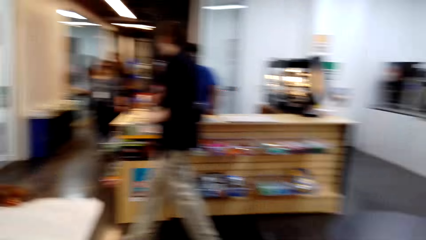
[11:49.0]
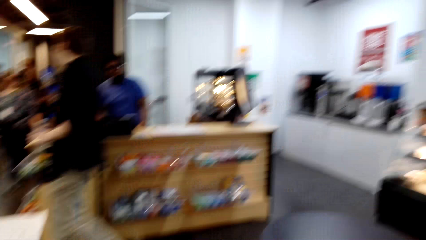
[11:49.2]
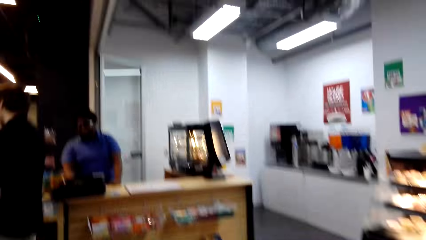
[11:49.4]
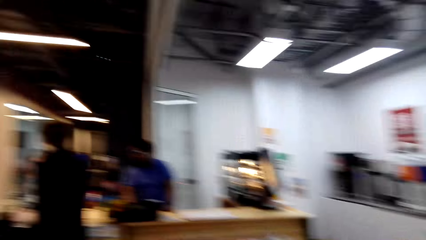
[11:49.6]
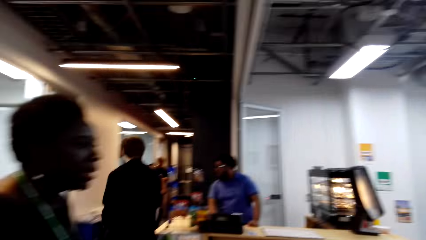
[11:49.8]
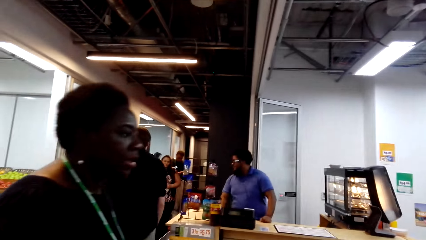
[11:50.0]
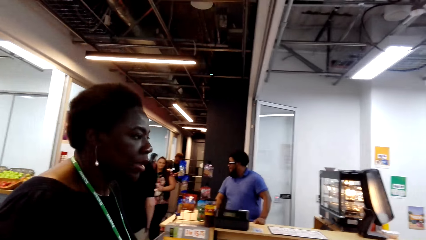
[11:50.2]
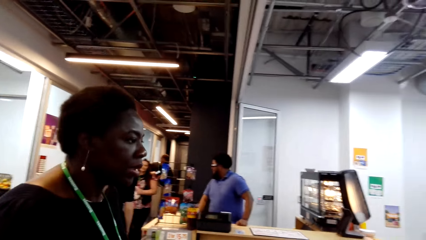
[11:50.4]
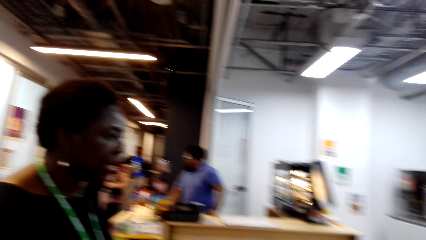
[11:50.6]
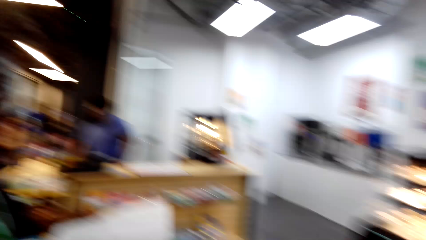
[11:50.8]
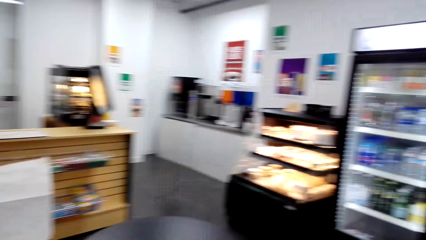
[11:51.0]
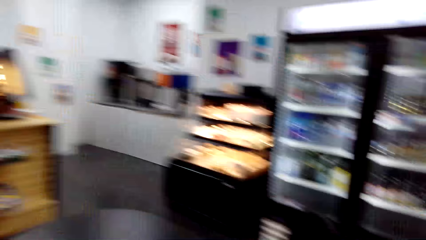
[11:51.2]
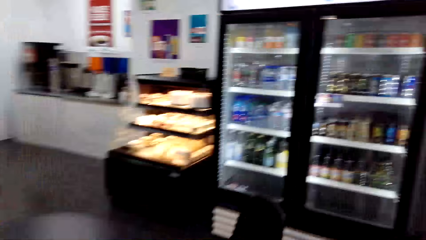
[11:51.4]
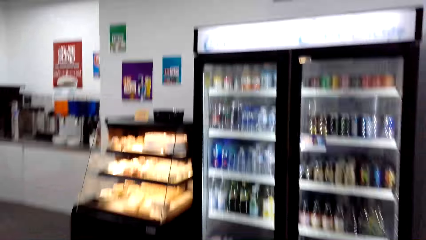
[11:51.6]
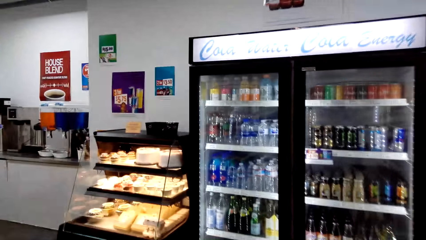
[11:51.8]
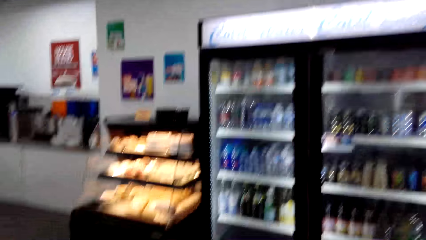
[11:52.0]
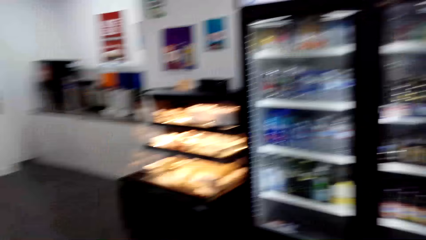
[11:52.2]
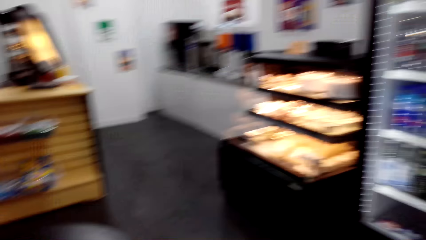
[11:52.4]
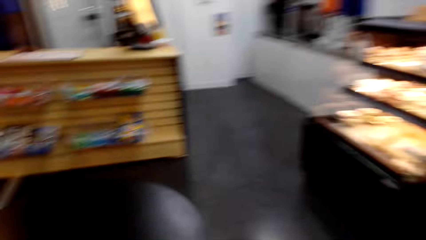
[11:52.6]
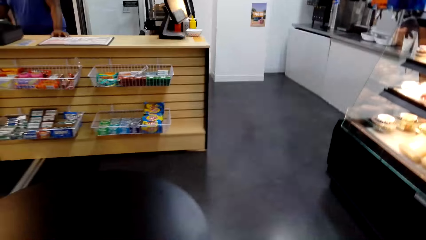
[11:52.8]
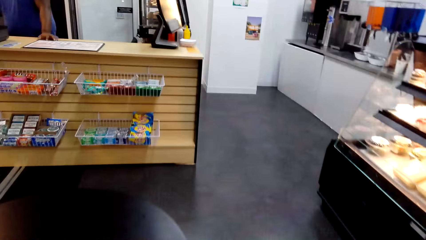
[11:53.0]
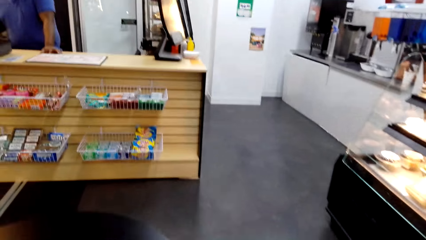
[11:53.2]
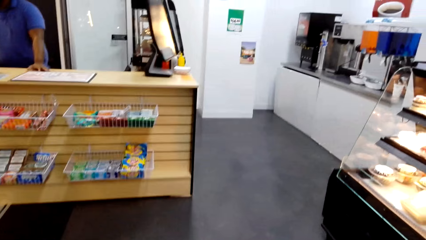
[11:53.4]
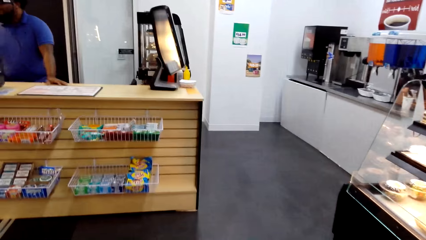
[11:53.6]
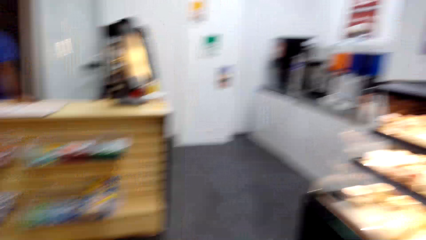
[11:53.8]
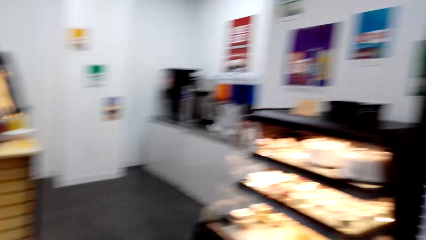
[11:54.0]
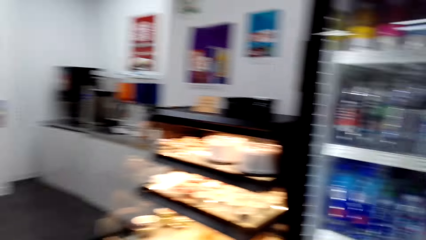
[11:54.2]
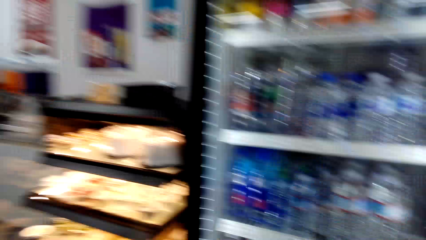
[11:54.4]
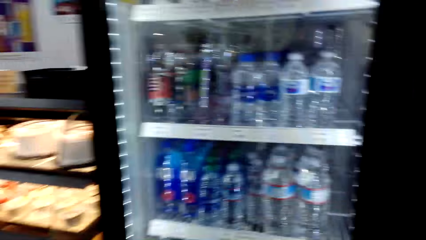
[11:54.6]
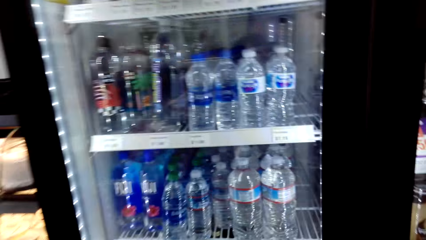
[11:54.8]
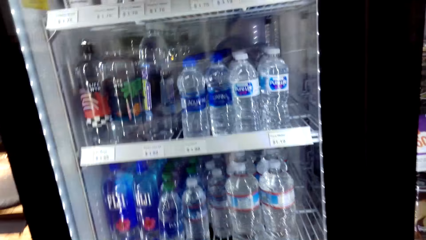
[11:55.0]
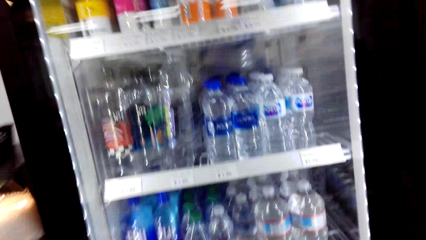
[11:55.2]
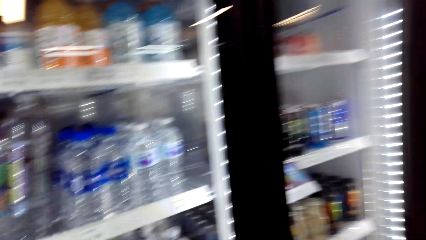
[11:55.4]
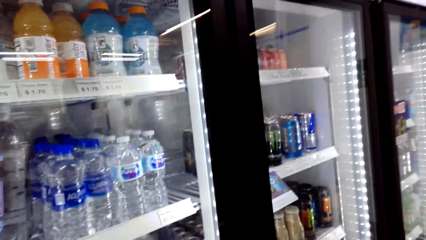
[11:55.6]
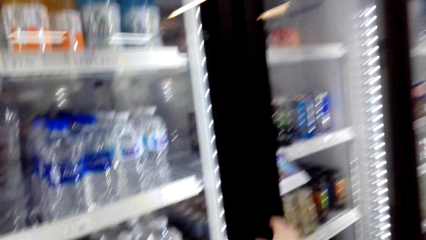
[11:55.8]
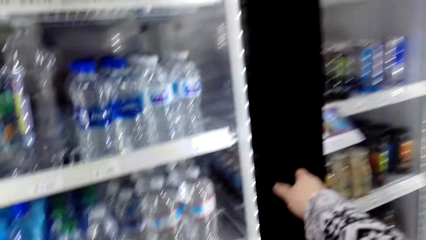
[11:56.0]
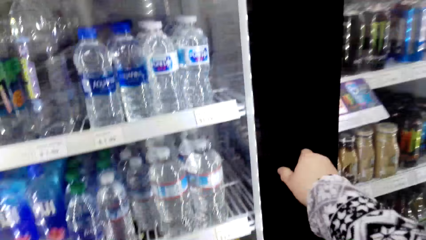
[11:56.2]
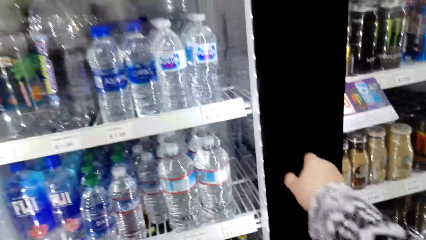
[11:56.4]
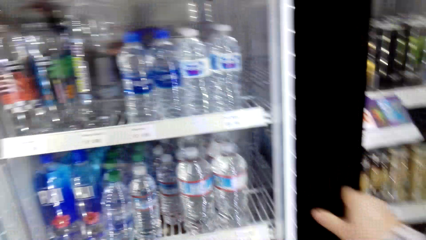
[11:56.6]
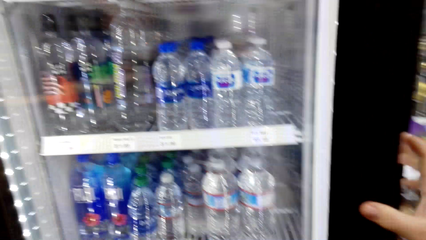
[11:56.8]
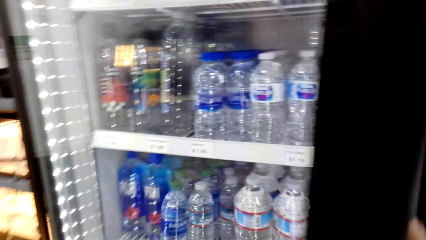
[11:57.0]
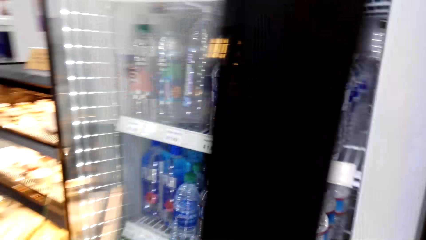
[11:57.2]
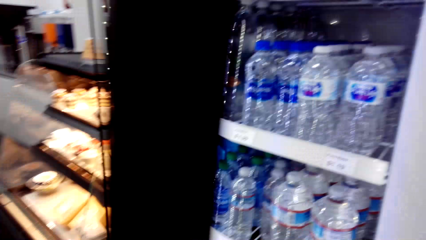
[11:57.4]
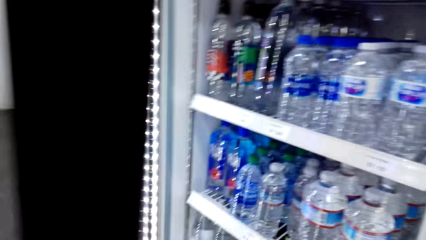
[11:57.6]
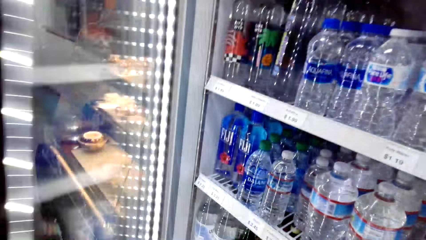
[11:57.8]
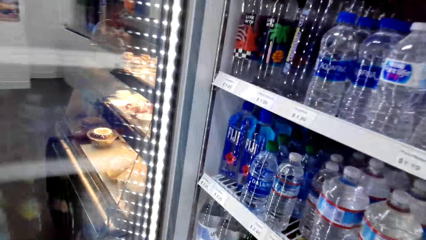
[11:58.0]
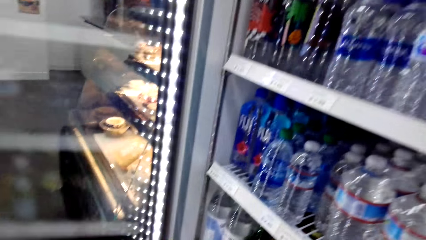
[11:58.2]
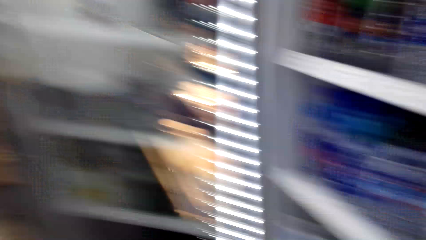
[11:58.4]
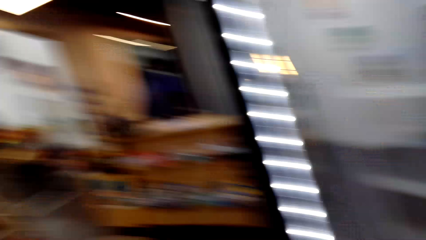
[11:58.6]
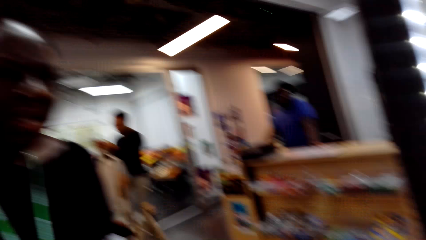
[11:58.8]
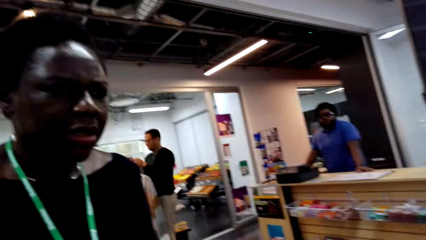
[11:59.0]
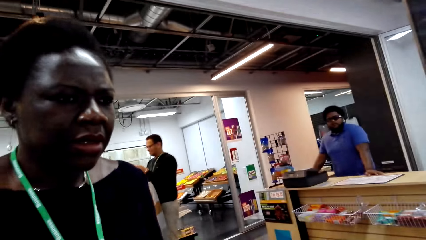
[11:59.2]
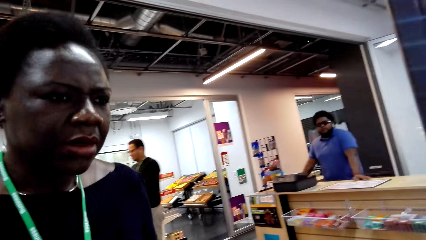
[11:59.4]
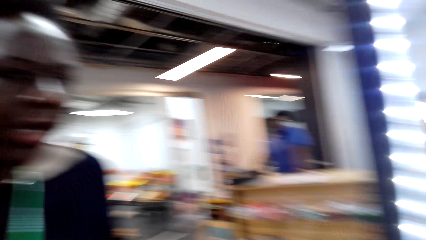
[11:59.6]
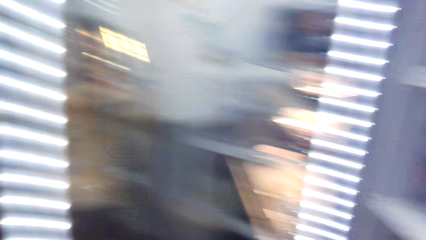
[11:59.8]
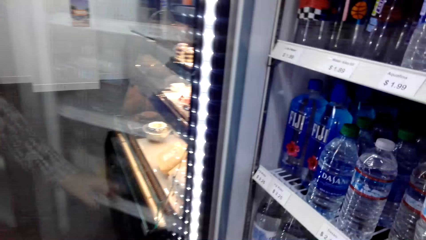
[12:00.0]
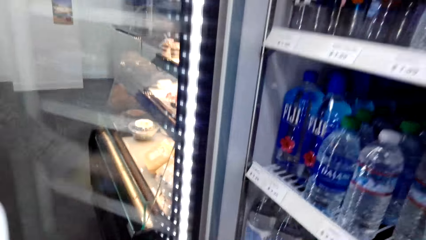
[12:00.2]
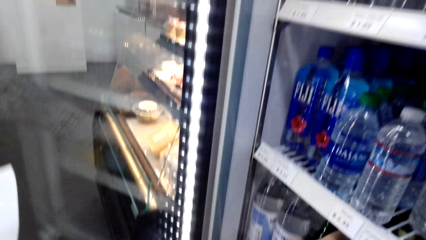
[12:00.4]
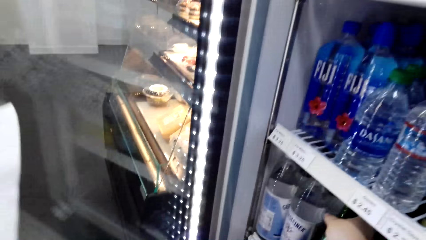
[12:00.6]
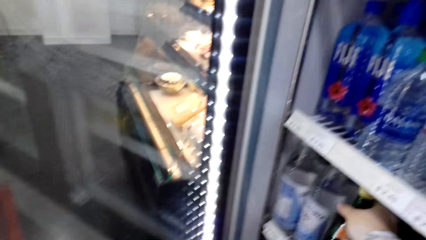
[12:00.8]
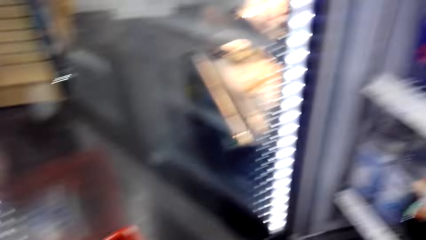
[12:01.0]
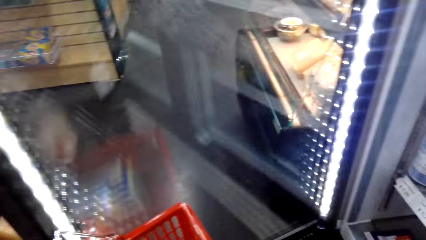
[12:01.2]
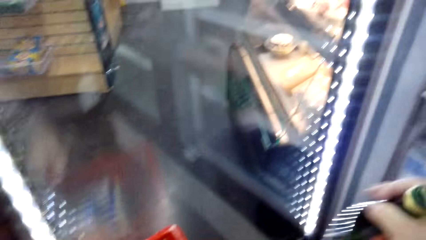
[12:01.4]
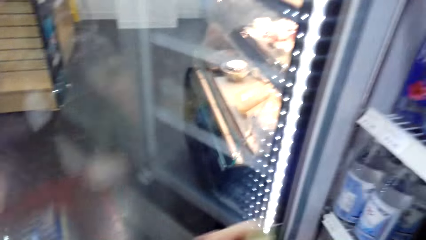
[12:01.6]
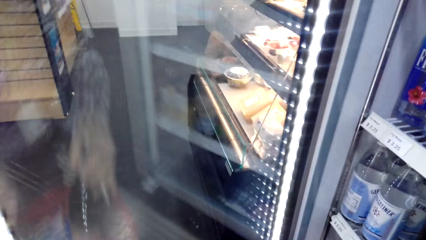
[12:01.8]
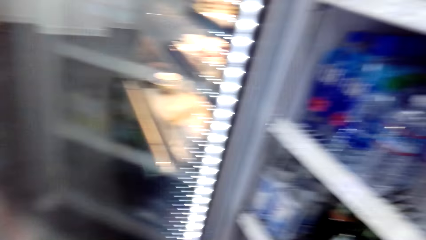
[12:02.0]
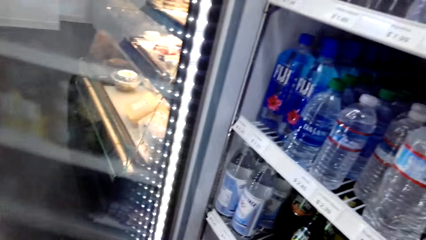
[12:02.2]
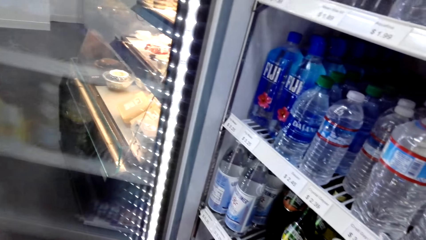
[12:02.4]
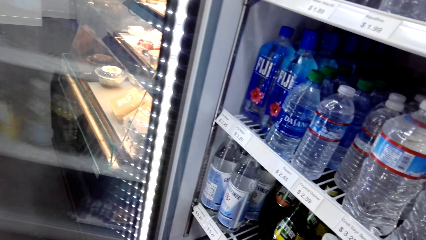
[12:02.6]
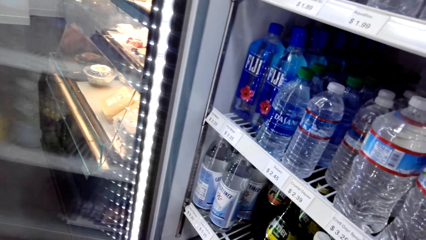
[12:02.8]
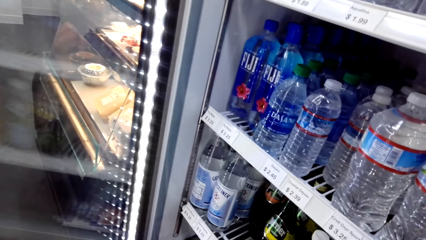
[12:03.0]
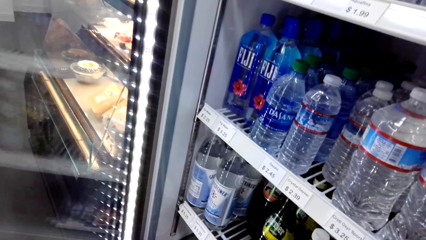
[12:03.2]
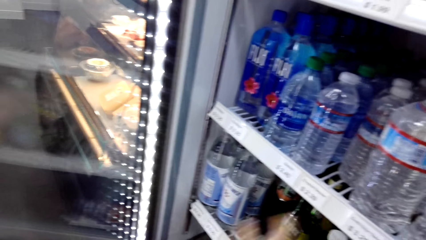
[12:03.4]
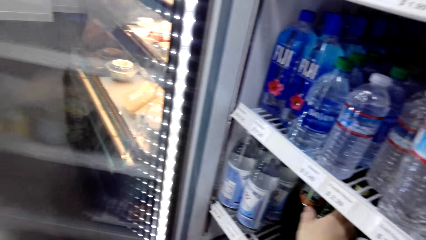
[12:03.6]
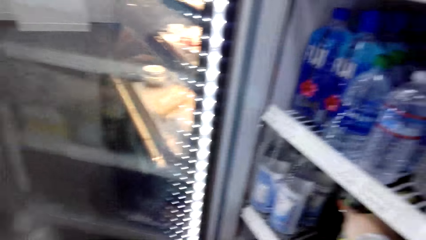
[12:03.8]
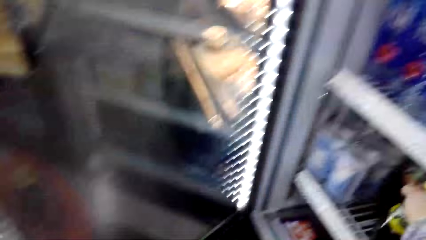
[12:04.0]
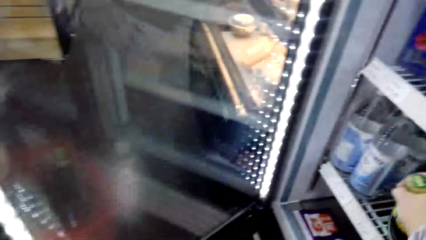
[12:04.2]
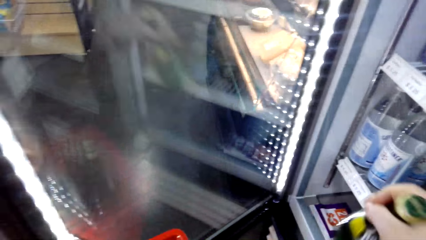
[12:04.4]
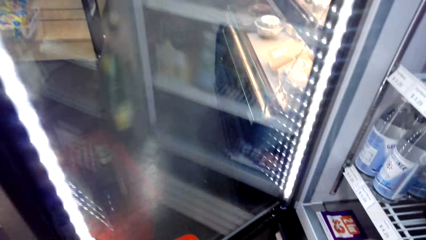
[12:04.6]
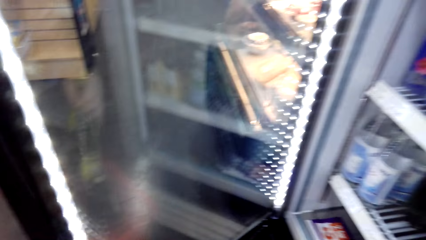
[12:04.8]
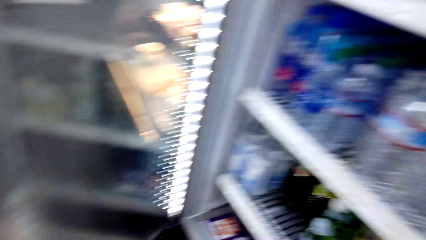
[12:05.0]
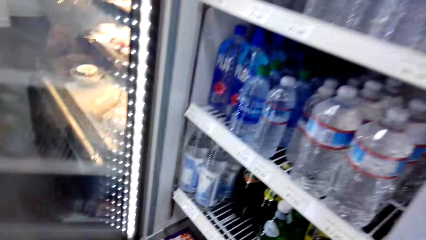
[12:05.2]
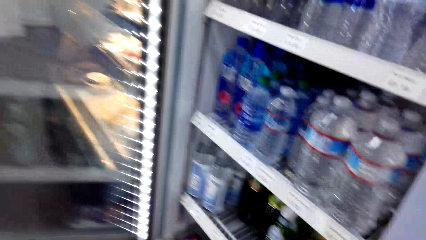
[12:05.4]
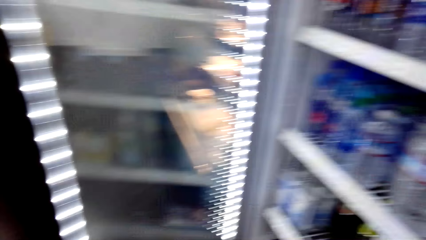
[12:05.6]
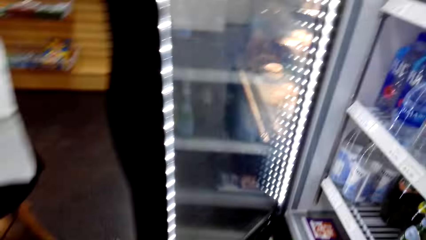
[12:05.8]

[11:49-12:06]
The camera wearer looks around the supermarket. They walk towards the refrigerator. They open the fridge where the drinks are. They look at a woman. They look at the bottles. They pick up the bottle.
